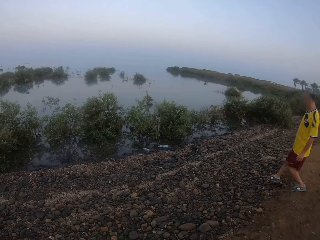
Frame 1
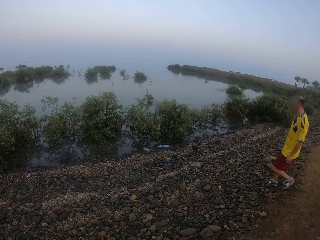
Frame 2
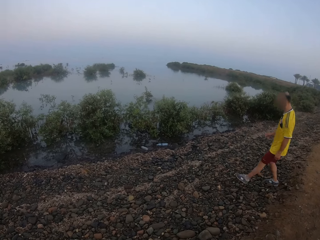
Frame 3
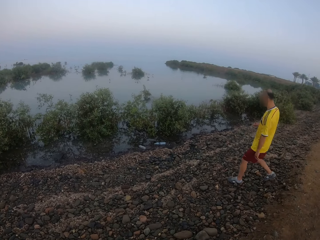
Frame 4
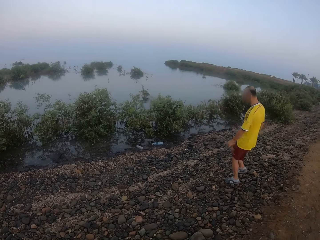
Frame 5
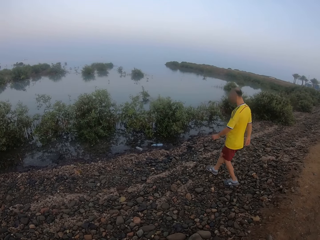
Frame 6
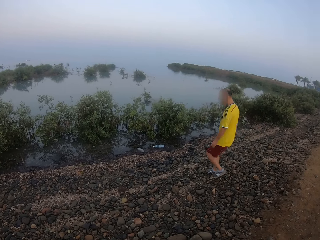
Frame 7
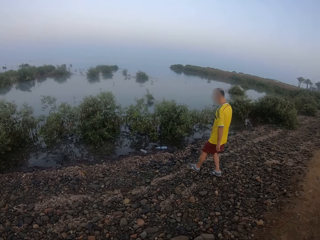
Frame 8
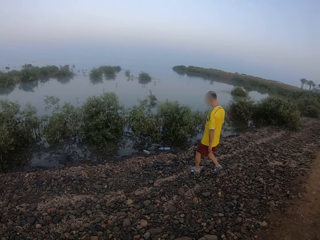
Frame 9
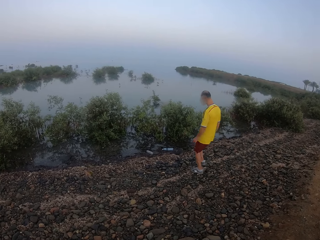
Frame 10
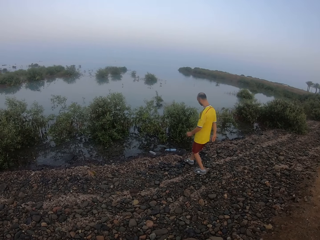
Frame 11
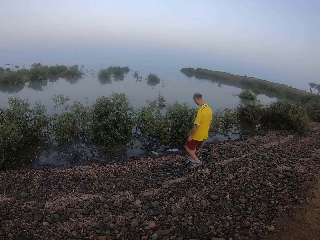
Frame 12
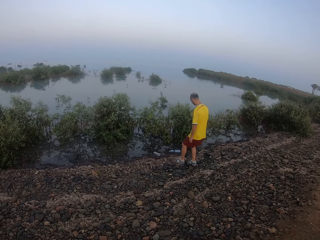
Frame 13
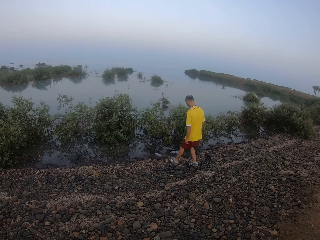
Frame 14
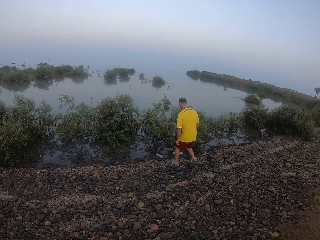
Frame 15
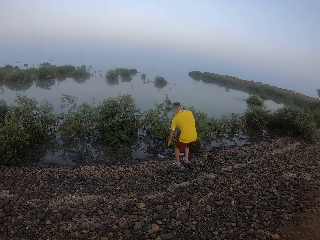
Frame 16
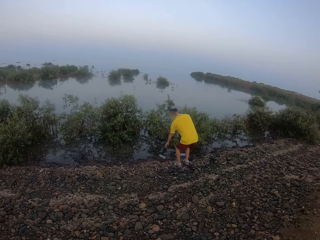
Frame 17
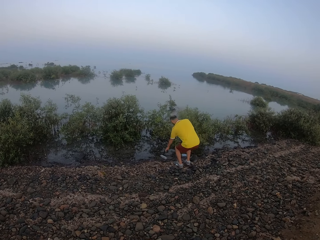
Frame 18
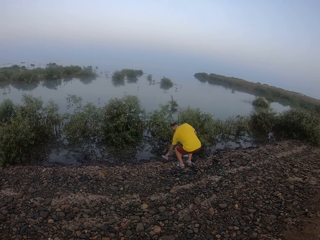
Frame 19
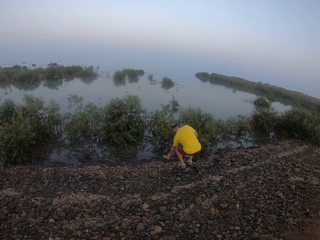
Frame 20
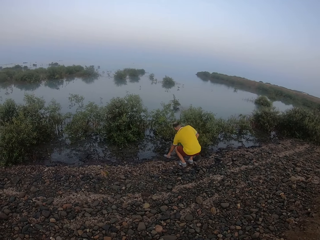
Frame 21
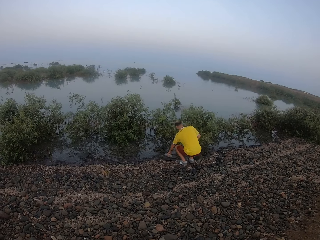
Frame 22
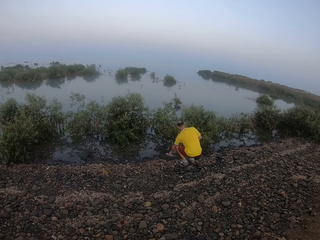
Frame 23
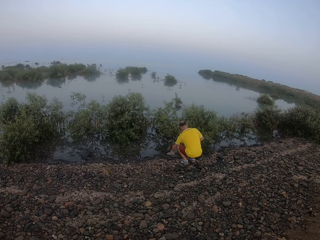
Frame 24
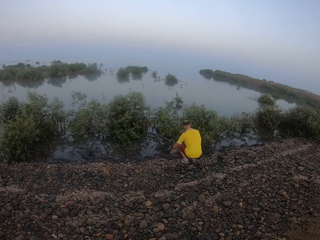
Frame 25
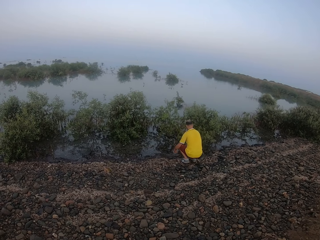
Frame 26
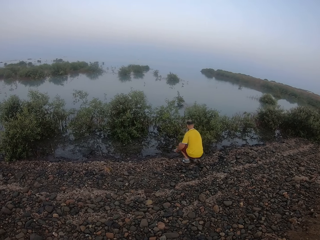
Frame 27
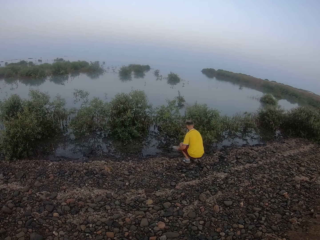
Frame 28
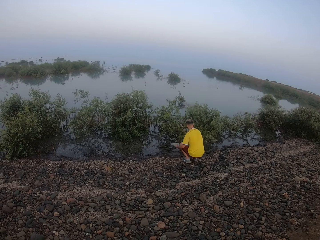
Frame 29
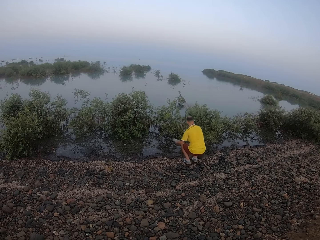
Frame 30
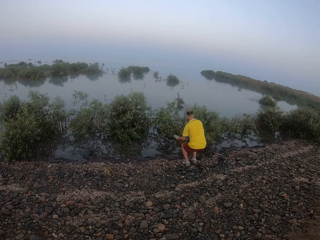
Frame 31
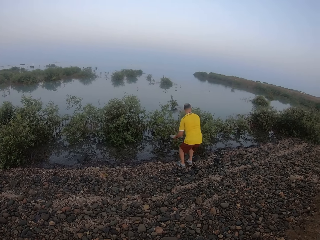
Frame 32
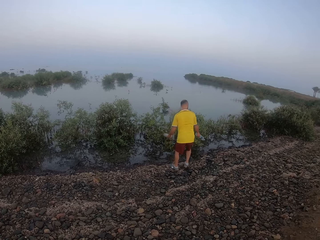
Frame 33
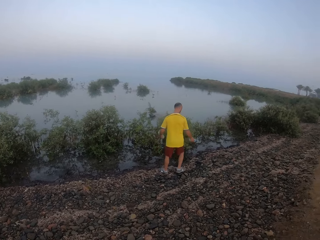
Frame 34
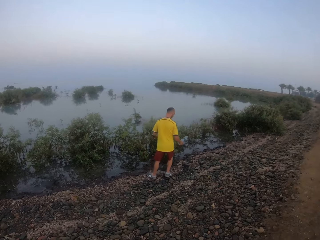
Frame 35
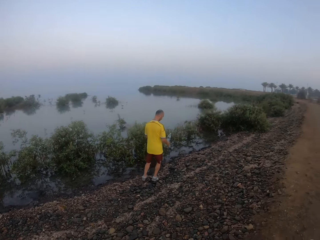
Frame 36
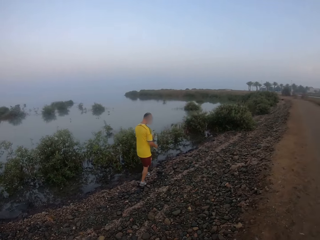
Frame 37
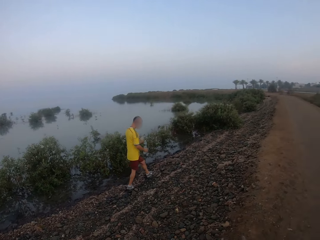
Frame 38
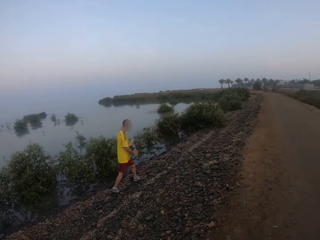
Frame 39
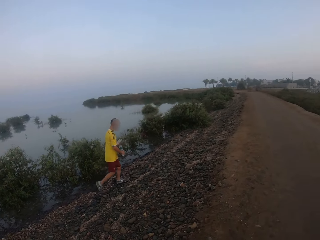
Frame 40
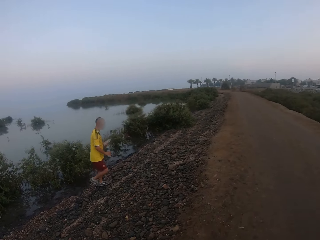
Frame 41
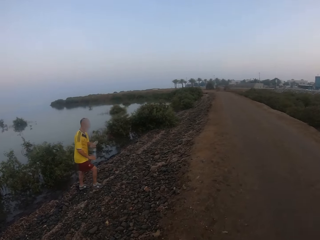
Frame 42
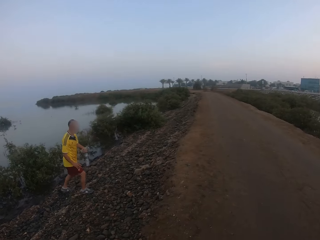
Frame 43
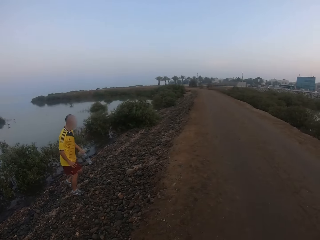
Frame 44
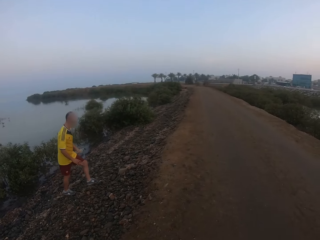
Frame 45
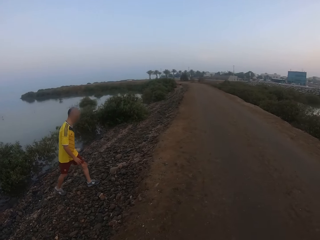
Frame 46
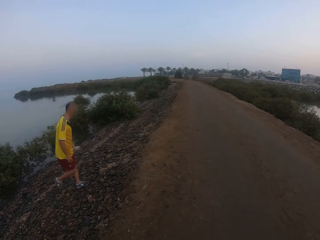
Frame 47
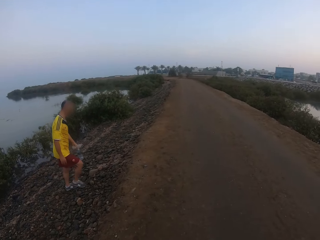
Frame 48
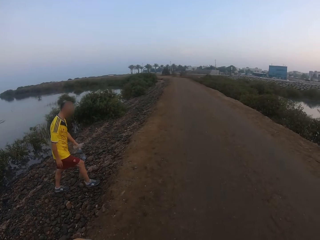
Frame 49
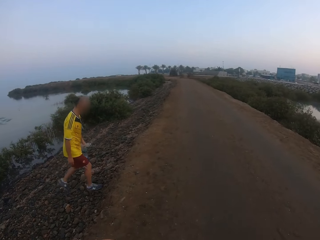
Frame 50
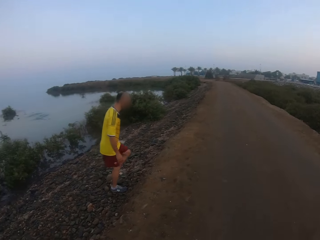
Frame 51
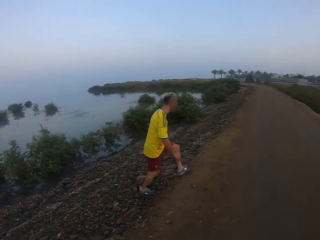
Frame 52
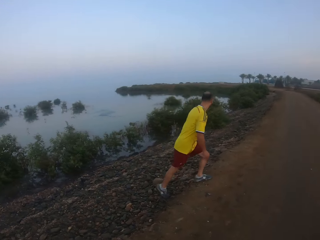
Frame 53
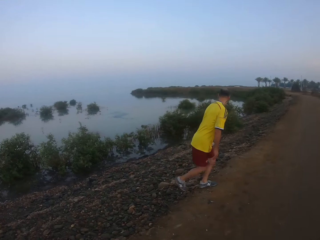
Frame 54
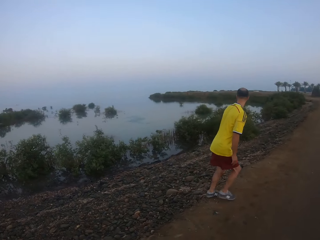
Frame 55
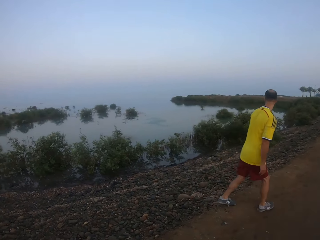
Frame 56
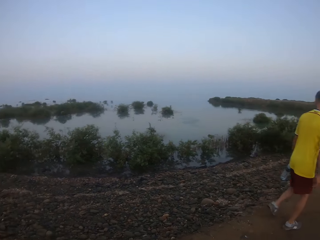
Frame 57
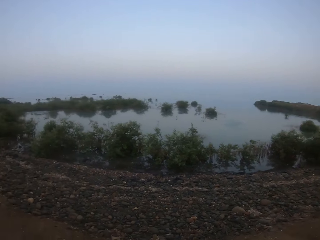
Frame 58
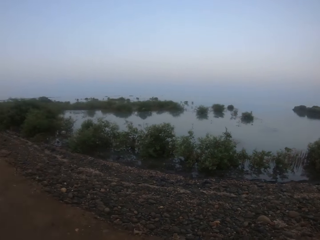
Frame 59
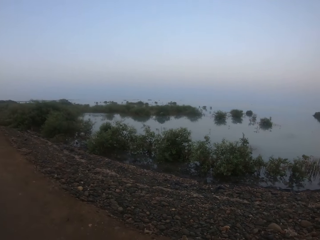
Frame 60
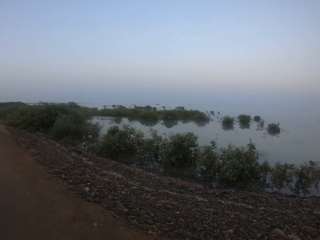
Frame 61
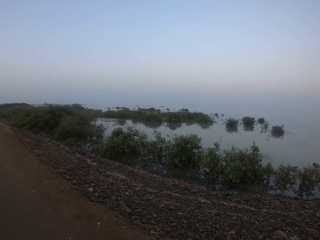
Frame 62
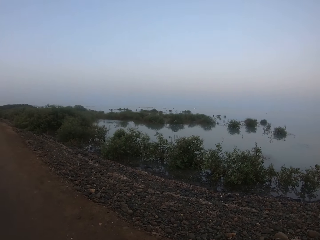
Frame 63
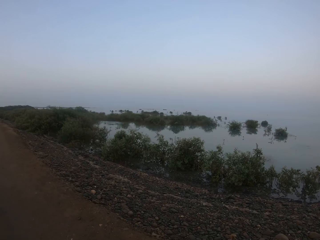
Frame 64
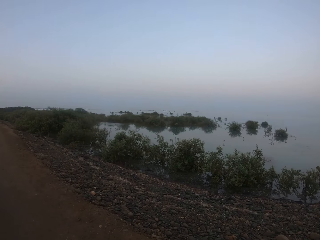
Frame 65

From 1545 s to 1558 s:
The camera wearer looks around. A man squats, picks up water bottles on the ocean shore, stands up, turns around, and walks around. The camera wearer turns around. They look around.

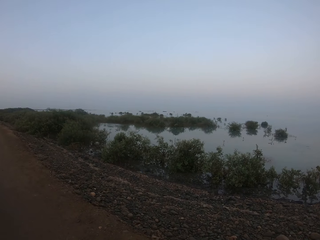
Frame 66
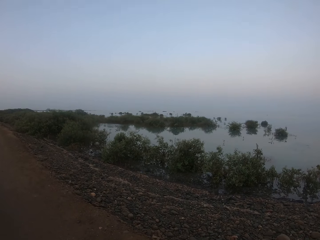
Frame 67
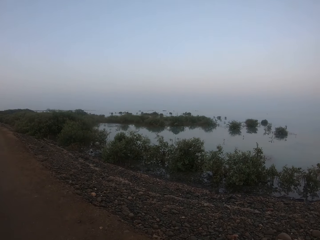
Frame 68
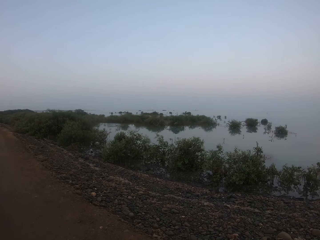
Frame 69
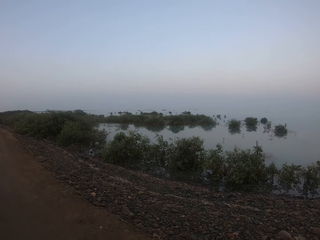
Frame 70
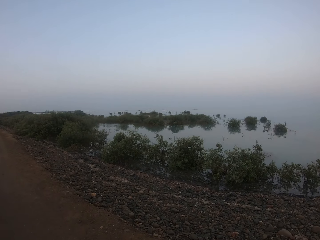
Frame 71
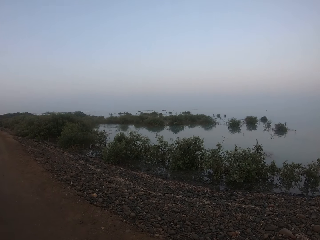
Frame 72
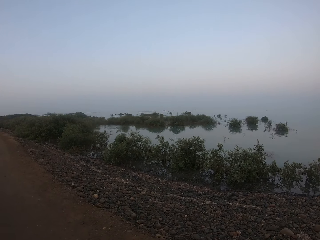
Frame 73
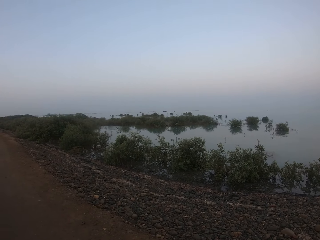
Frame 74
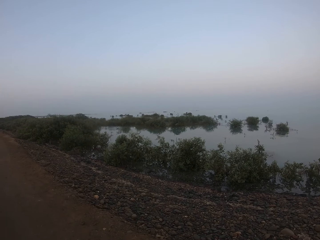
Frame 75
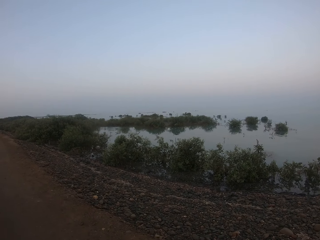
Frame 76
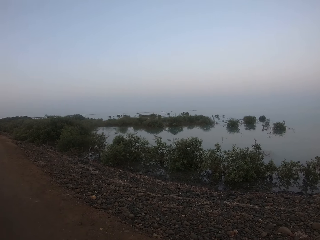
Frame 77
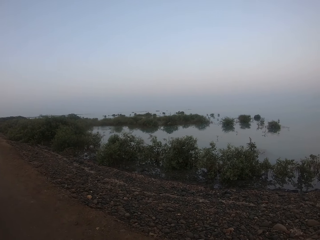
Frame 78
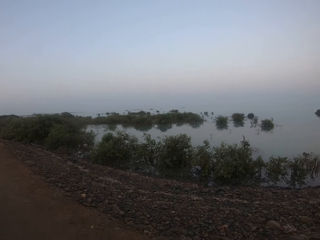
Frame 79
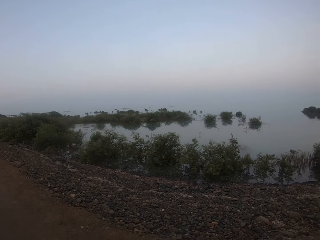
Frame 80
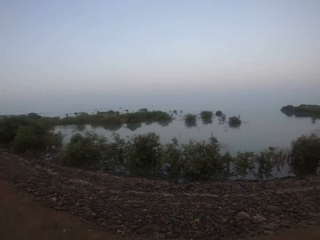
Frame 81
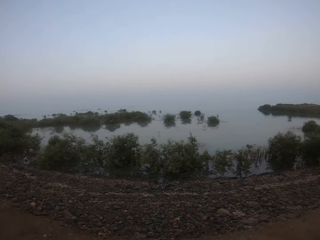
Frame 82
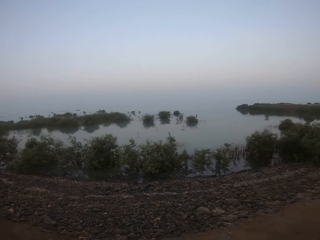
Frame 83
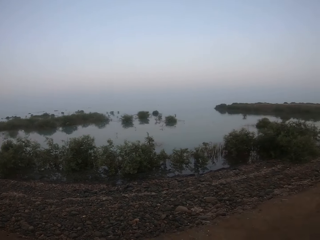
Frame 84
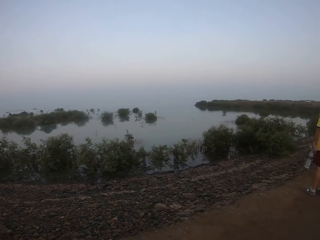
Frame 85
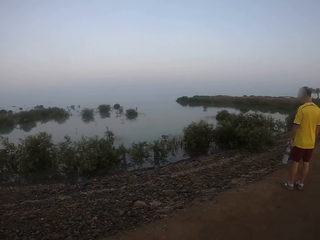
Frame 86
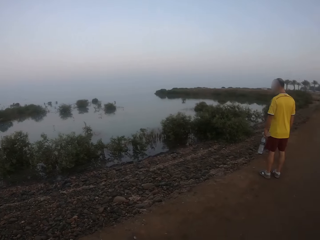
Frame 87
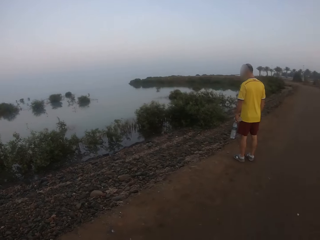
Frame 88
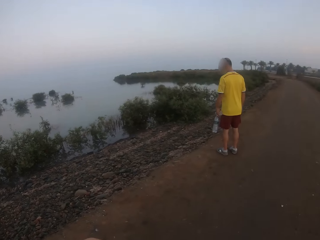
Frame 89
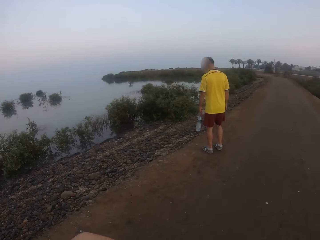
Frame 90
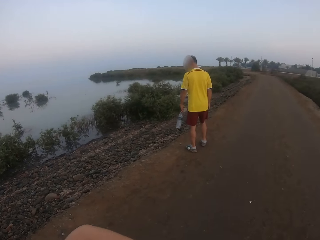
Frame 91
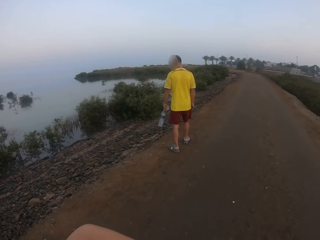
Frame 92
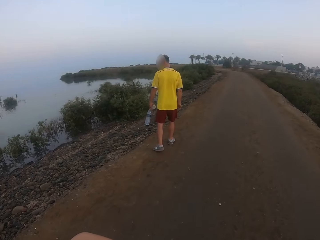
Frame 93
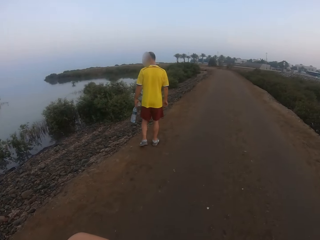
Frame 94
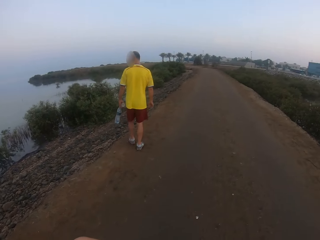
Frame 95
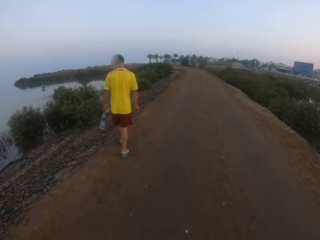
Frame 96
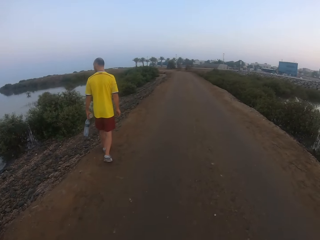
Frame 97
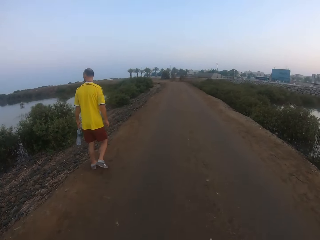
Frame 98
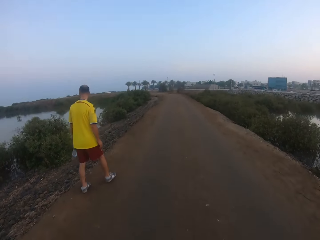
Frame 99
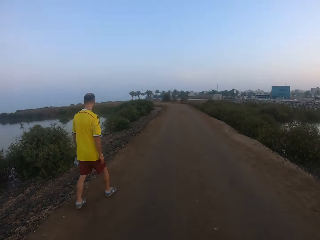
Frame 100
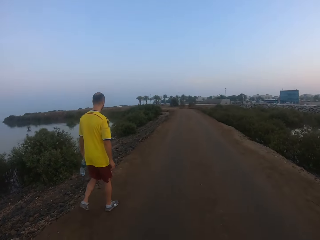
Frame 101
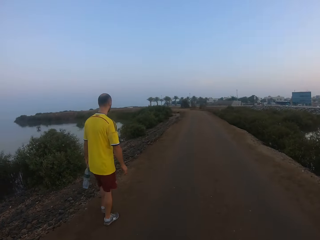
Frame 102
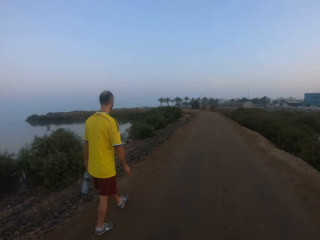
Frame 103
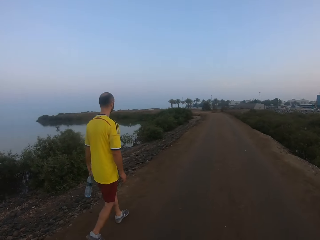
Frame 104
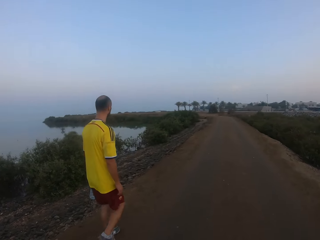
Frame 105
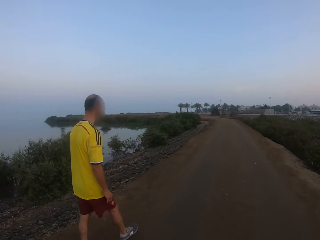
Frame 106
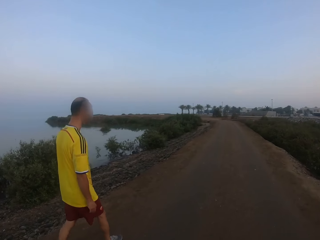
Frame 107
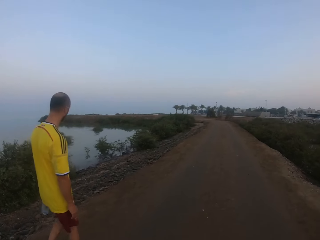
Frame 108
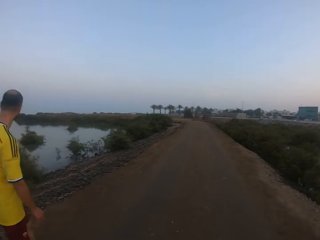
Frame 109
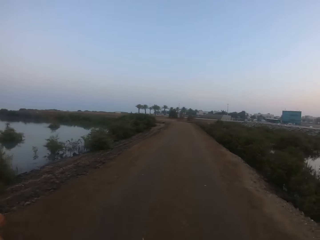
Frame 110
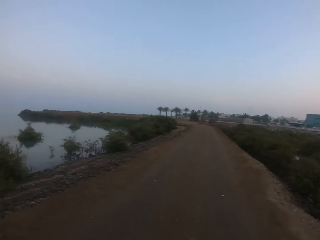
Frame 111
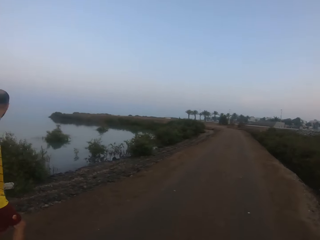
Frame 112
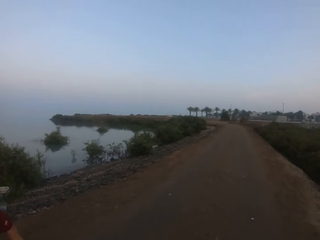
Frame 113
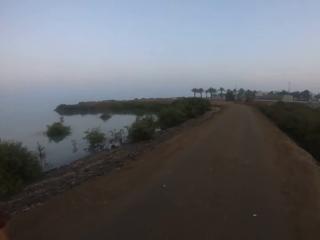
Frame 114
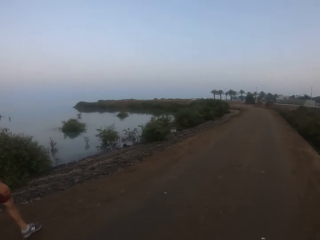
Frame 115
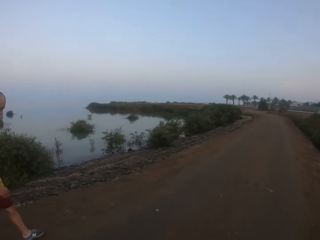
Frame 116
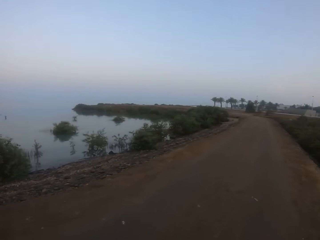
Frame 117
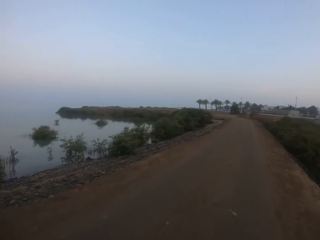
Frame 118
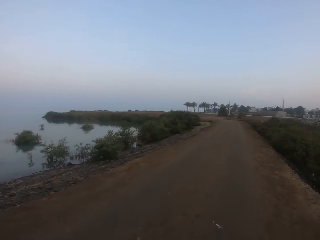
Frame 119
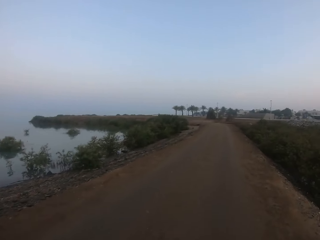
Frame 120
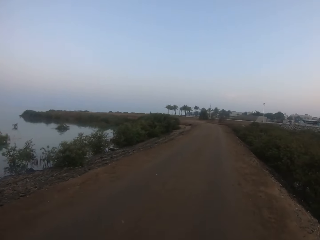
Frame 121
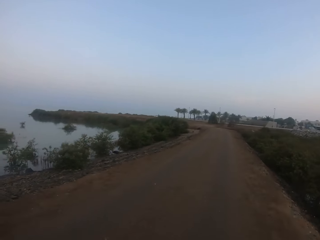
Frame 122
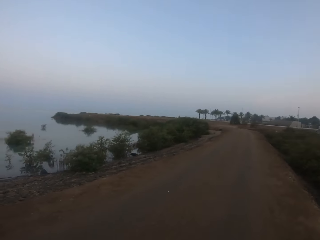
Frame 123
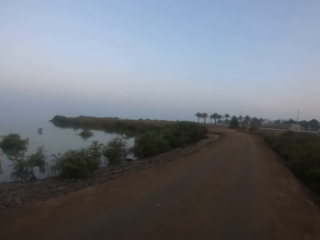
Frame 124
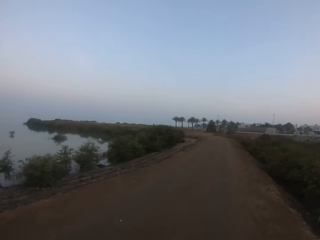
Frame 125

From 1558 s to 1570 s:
The camera wearer walks around. A man looks around and walks around. The camera wearer moves an arm upwards. They walk around. The man walks around. The man walks around again. The camera wearer walks on the road. They run on a murram road.
